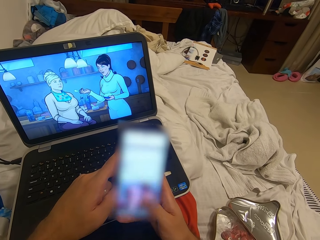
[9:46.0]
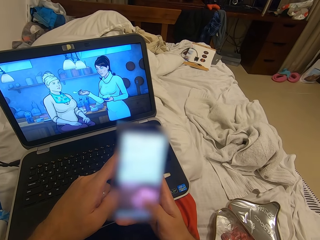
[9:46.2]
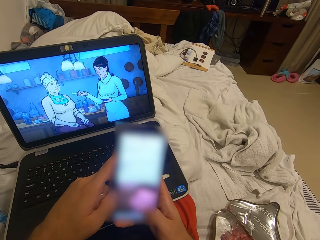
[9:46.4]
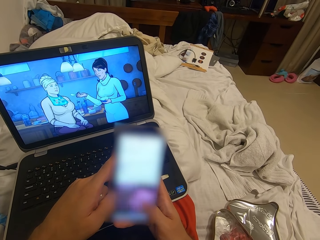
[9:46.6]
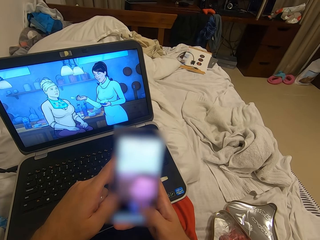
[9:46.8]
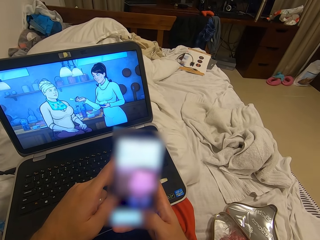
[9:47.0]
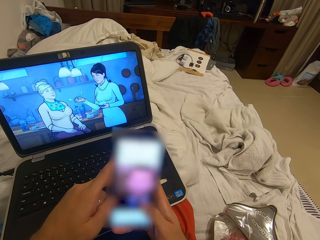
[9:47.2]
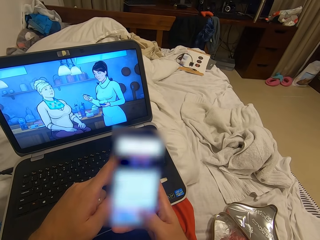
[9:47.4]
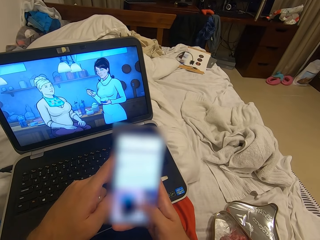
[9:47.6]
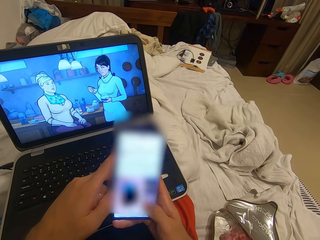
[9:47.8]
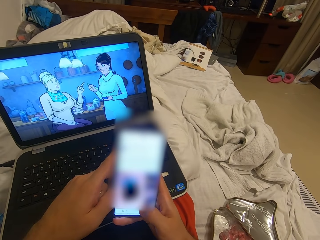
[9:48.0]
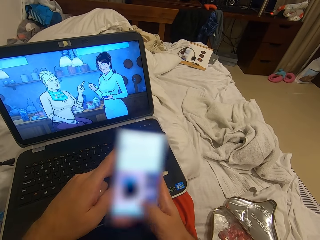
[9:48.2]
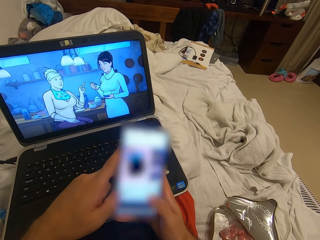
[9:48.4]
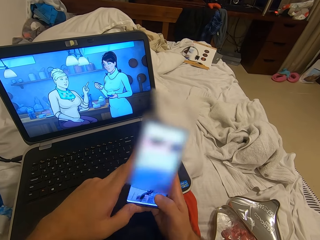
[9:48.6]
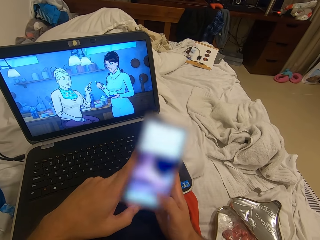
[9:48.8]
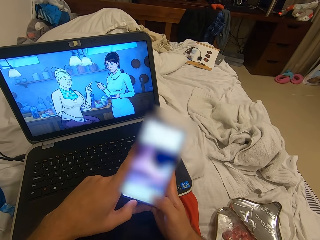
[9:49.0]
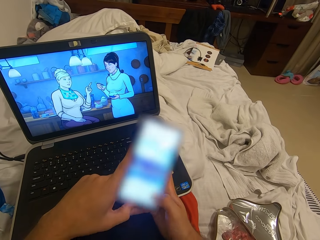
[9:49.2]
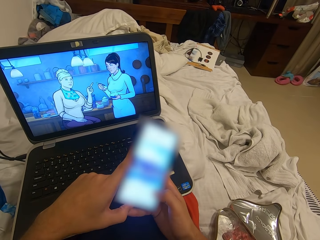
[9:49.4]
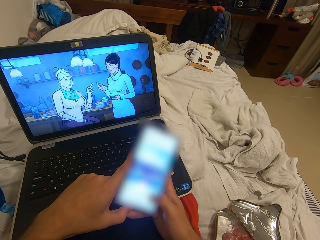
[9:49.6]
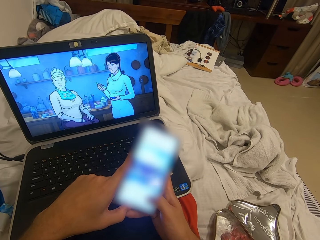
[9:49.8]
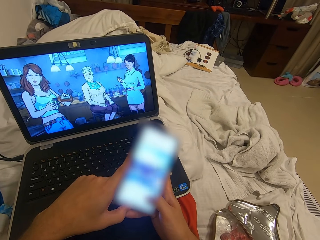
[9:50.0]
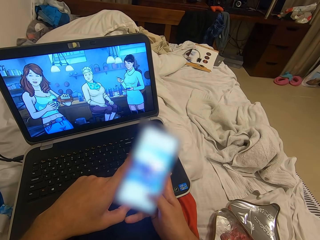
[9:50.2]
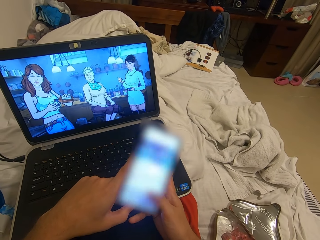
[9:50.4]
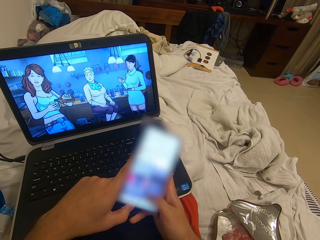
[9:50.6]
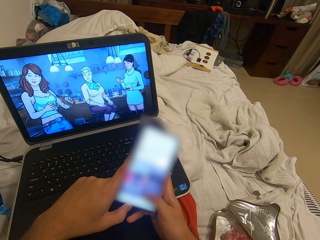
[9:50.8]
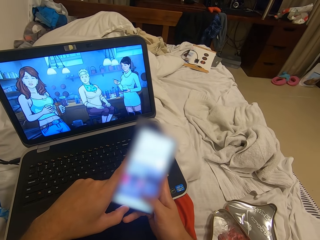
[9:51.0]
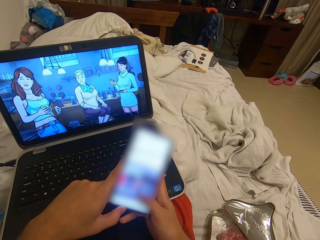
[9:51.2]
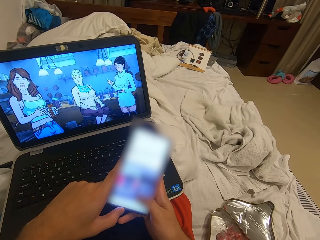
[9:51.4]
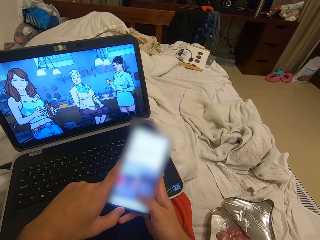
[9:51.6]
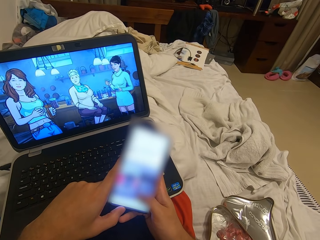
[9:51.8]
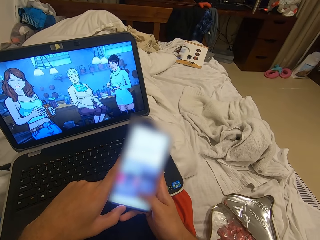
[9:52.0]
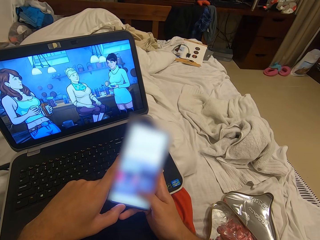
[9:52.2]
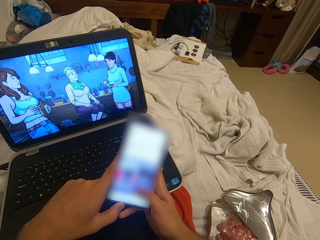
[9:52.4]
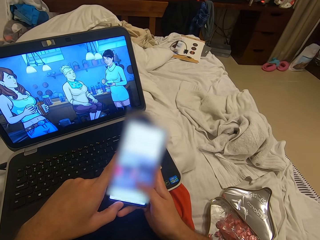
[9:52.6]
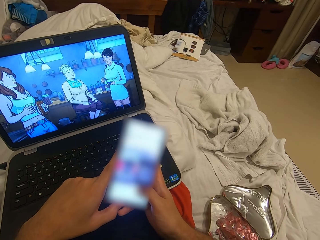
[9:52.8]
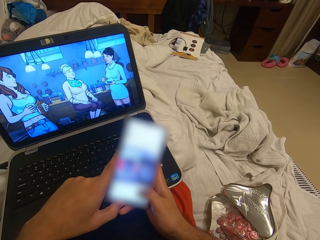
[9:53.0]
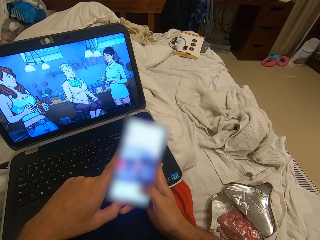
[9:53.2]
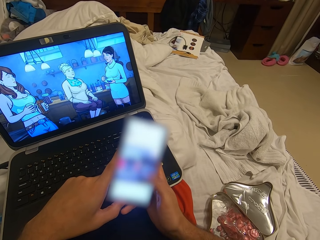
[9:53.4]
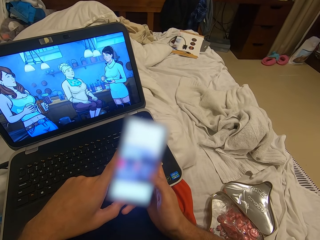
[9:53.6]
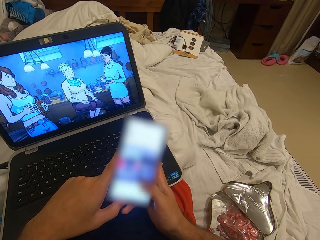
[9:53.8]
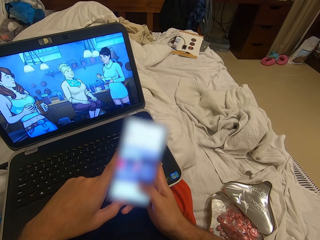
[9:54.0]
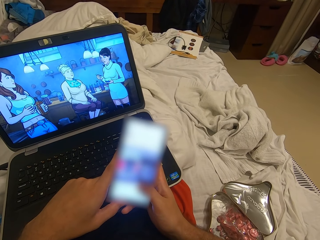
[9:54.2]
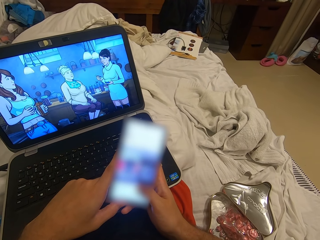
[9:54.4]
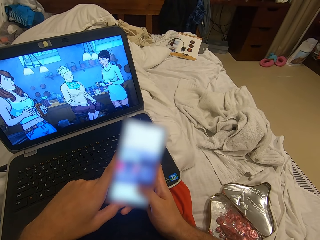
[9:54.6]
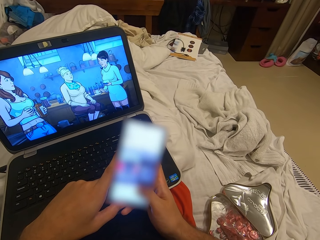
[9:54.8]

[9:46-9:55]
The camera wearer operates the phone with both hands.

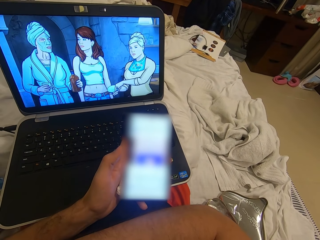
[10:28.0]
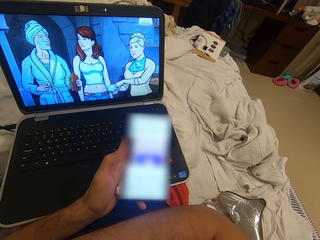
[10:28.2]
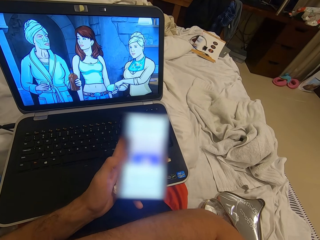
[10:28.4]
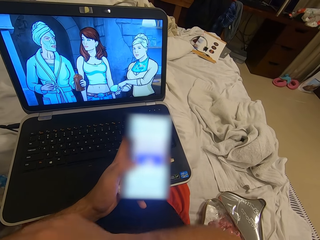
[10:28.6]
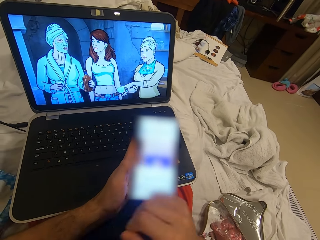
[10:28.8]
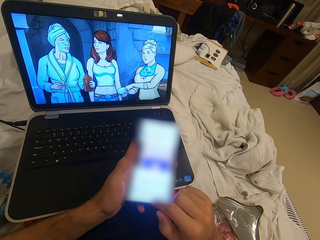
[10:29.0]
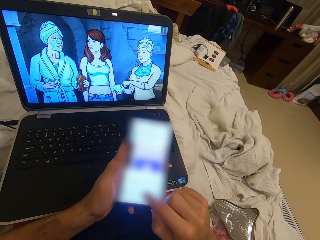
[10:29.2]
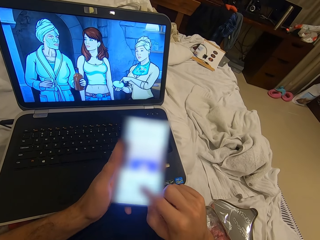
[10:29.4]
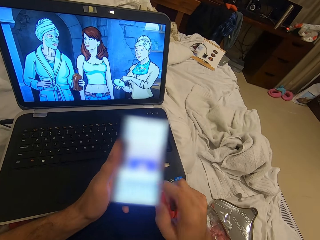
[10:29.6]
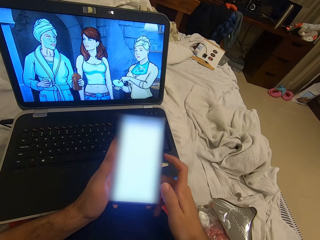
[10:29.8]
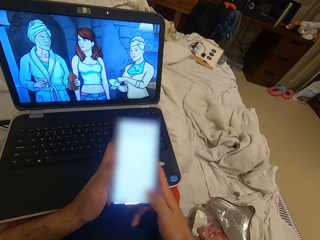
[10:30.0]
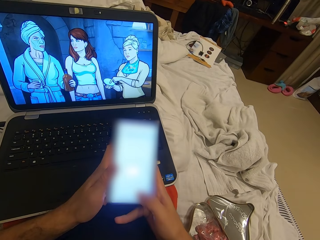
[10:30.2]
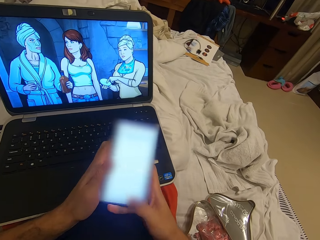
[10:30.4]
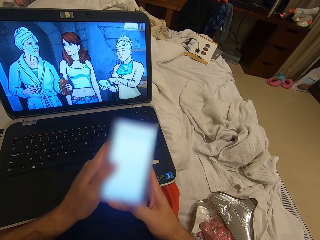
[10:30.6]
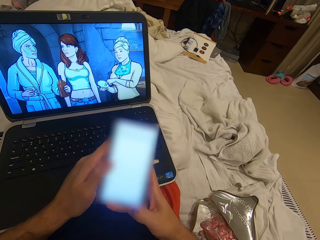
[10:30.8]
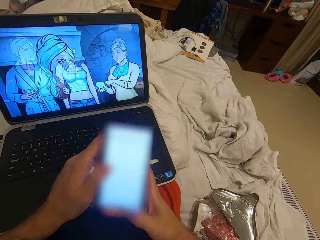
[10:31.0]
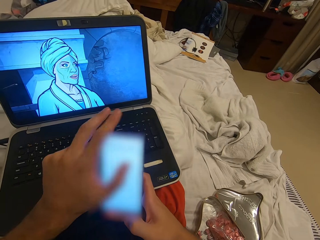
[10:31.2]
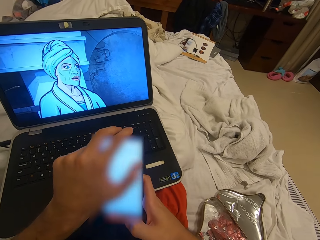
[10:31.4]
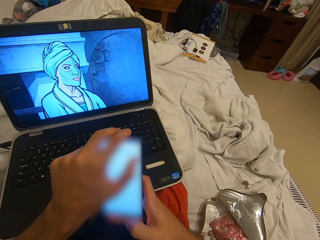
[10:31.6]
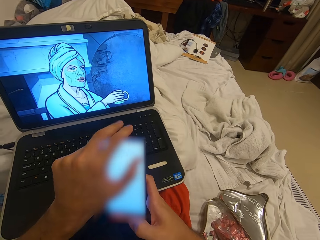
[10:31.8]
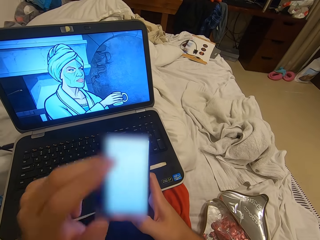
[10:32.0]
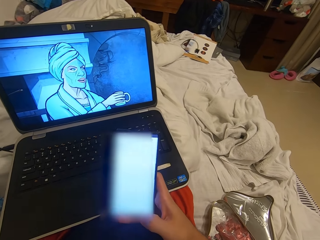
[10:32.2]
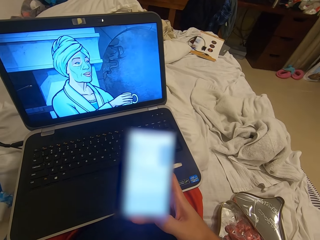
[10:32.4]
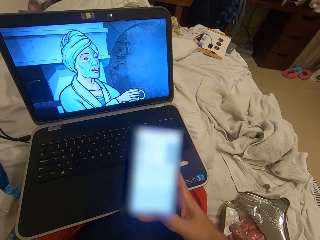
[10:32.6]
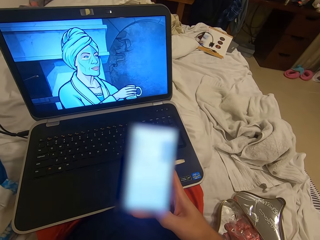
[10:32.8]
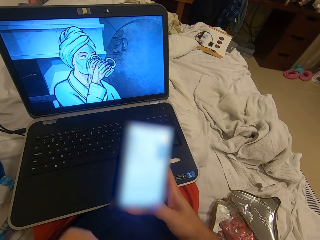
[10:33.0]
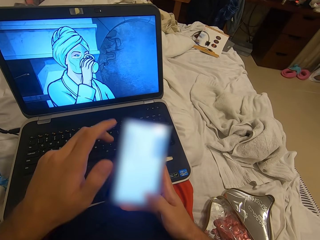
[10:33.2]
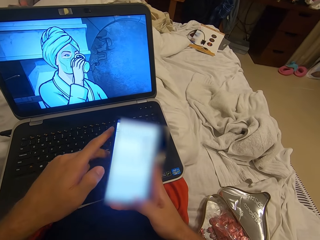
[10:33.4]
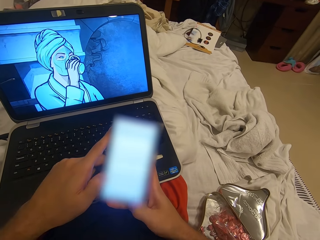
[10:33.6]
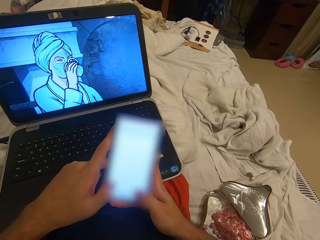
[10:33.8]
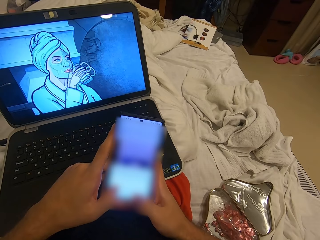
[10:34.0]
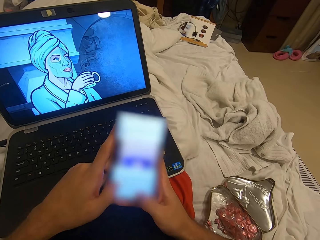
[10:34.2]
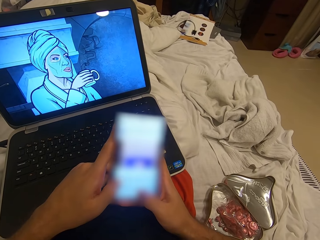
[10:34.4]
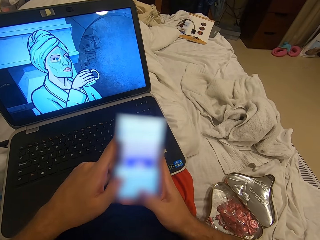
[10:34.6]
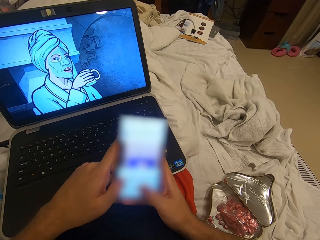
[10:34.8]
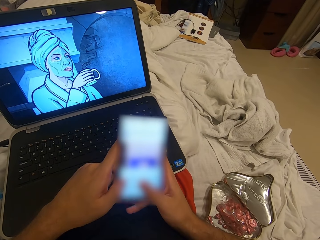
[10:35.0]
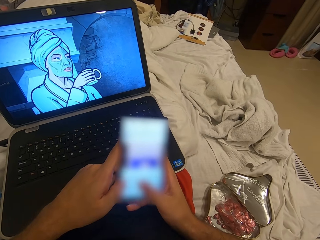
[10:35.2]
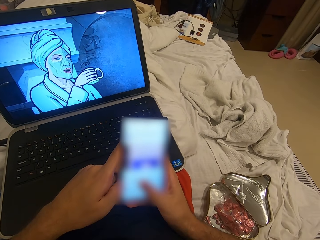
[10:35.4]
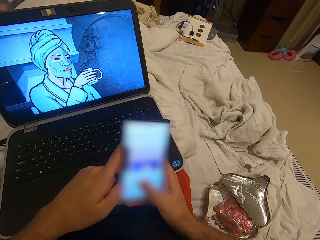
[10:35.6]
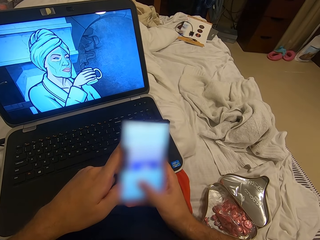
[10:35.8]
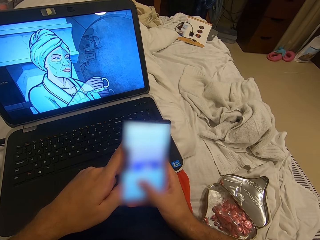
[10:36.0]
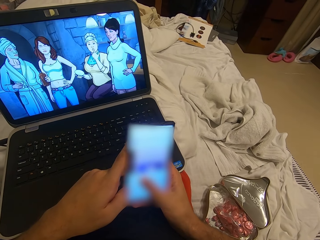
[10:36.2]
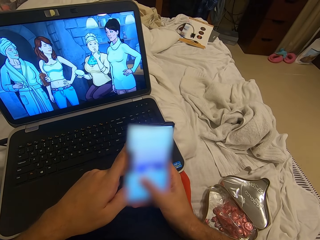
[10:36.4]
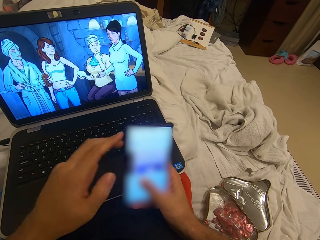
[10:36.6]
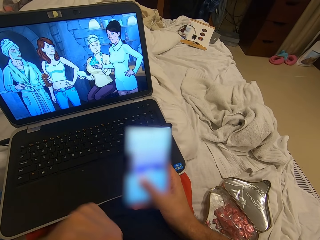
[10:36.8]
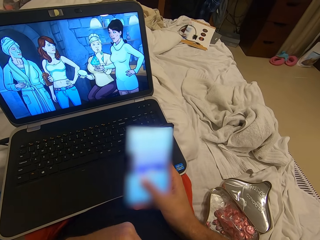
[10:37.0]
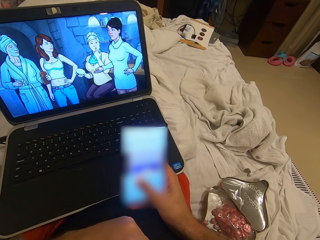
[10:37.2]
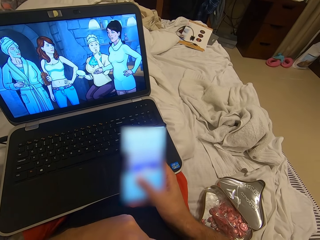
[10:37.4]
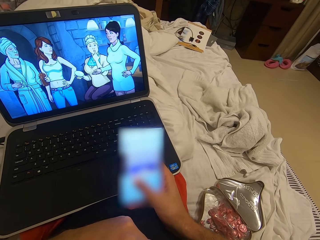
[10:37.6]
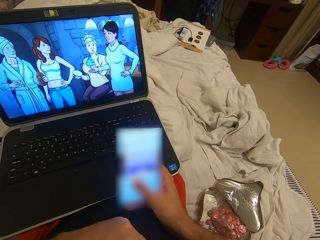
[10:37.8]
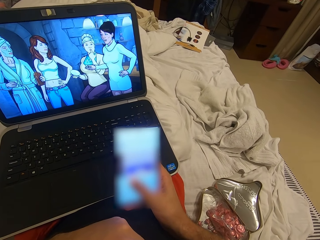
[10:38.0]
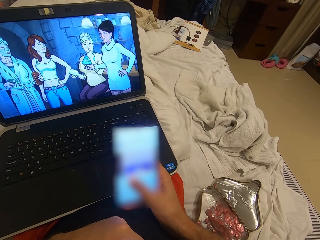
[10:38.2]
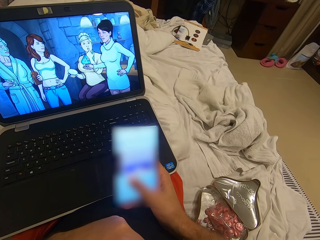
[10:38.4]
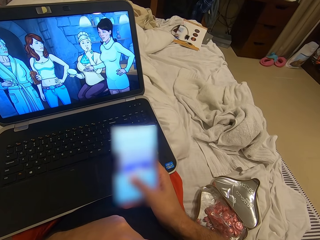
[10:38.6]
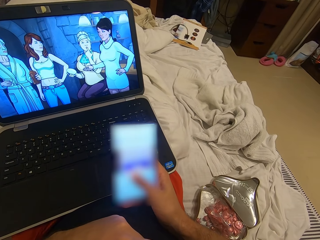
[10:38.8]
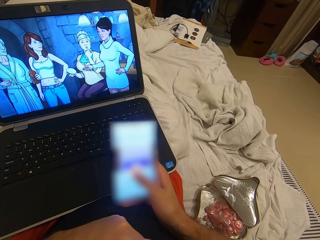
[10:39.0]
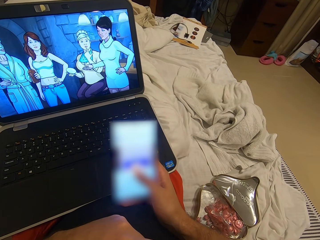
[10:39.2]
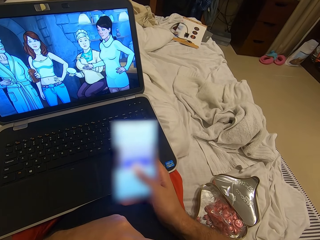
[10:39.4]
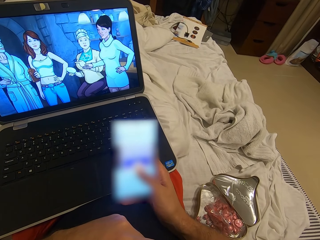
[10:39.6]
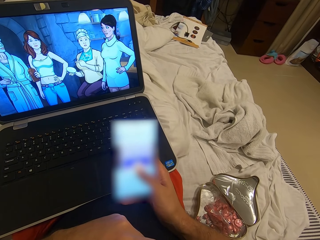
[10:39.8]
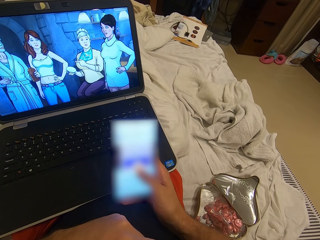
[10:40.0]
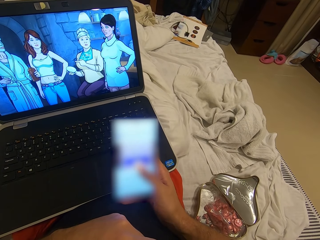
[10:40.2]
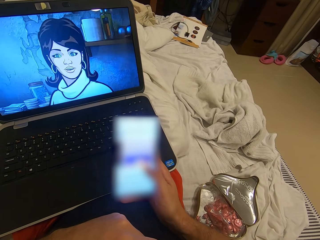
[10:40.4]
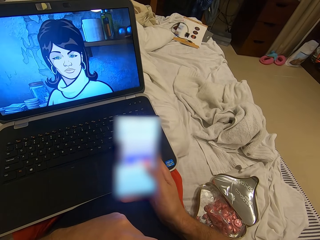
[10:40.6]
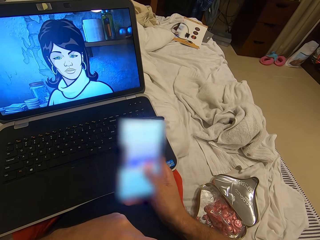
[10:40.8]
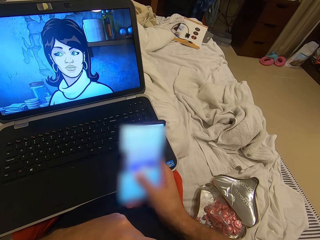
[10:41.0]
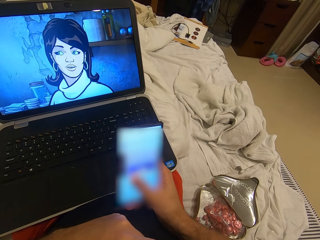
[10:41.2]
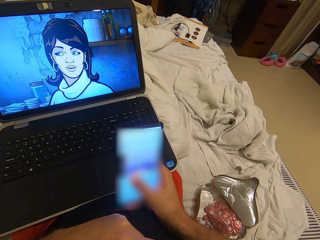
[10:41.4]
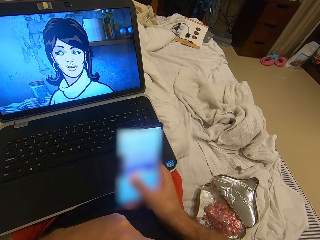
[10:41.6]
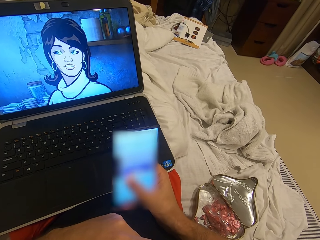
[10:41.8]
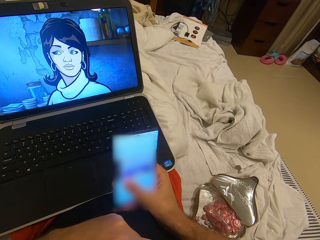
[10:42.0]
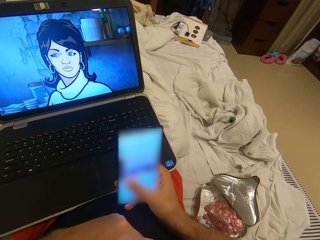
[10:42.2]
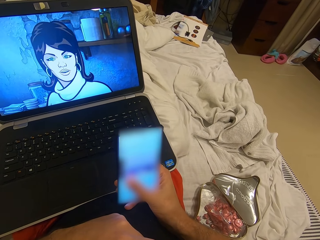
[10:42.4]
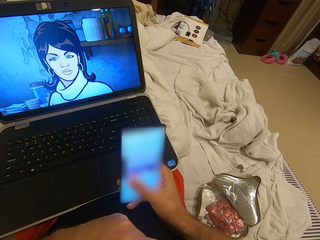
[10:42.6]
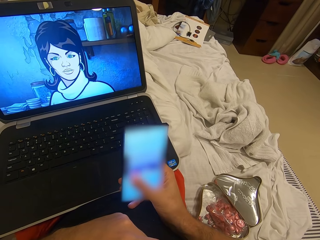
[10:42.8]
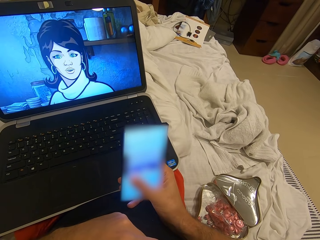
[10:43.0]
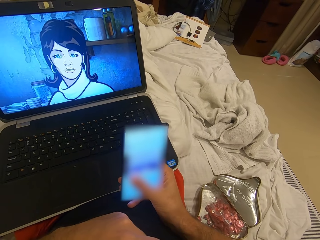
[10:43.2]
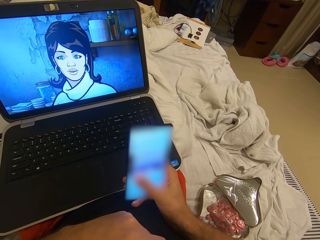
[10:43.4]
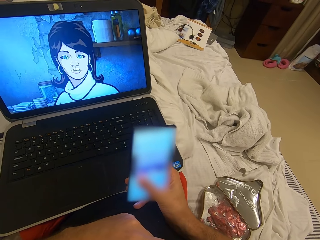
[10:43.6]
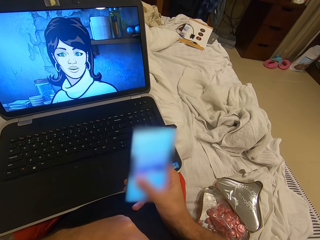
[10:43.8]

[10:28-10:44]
The camera wearer operates the mobile phone with his right hand. He operates the phone with both hands. He touches his face with his left hand. He moves his left hand. He operates the phone with both hands. He touches his face with his left hand. He moves his left hand. He operates the phone with his right hand.
